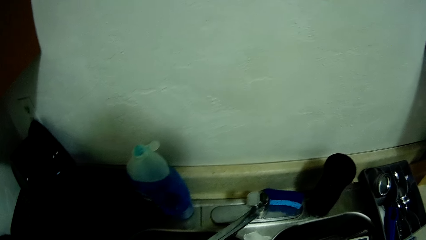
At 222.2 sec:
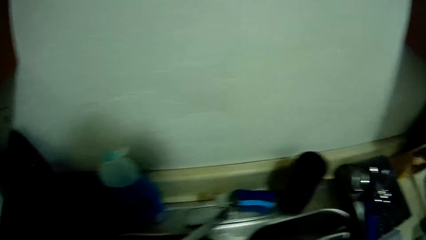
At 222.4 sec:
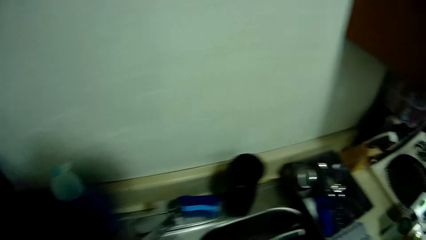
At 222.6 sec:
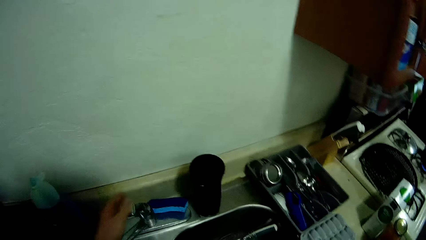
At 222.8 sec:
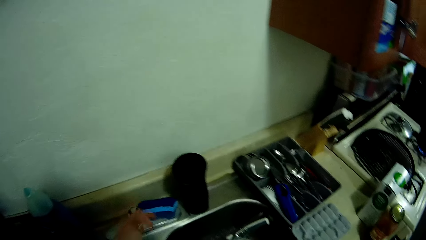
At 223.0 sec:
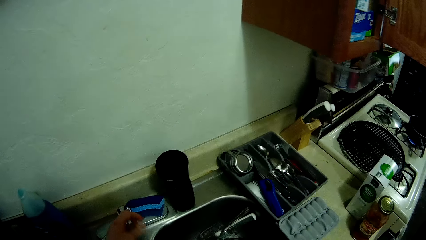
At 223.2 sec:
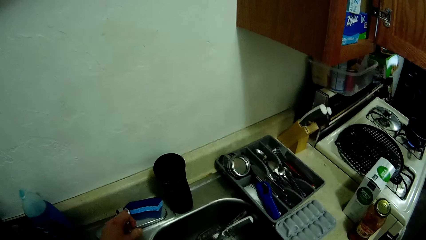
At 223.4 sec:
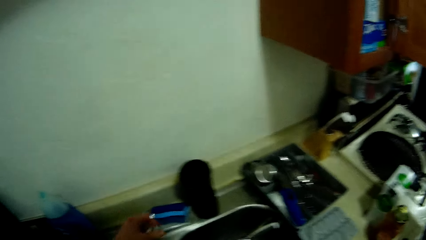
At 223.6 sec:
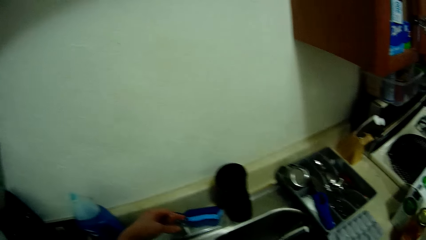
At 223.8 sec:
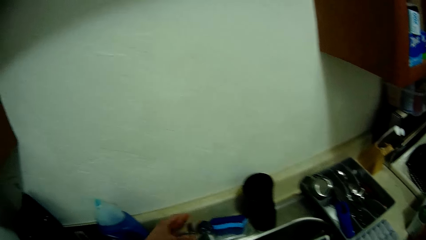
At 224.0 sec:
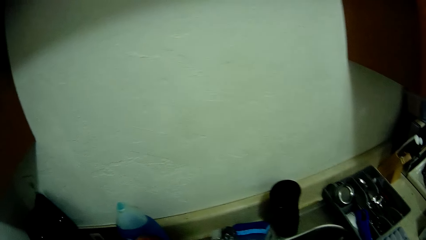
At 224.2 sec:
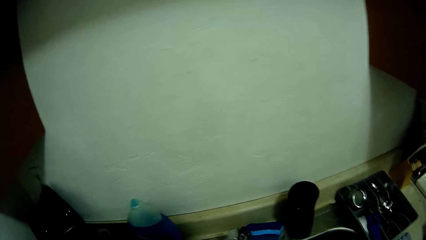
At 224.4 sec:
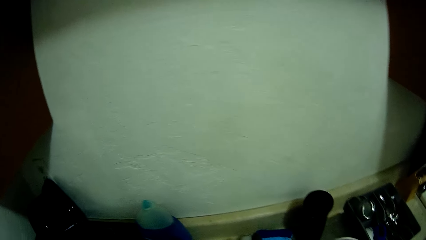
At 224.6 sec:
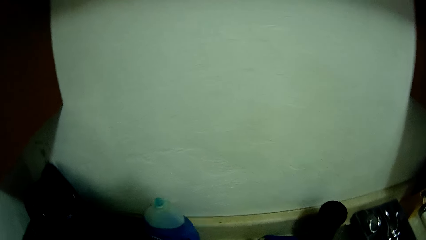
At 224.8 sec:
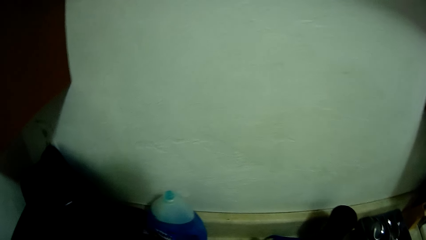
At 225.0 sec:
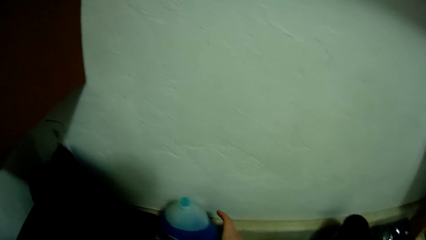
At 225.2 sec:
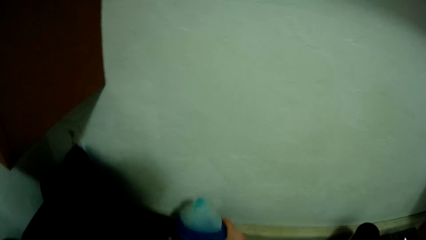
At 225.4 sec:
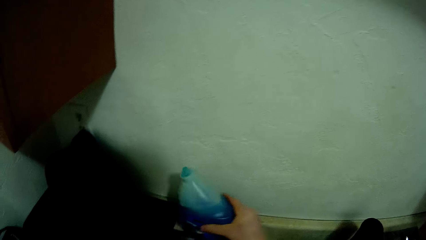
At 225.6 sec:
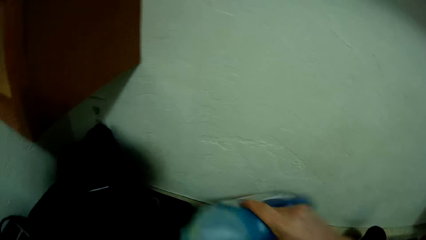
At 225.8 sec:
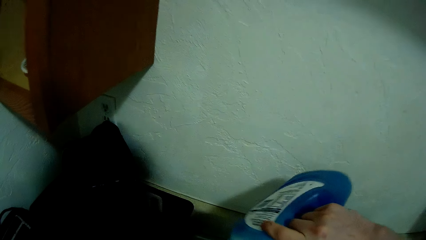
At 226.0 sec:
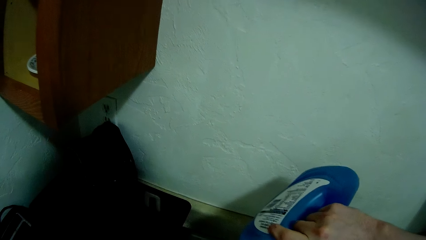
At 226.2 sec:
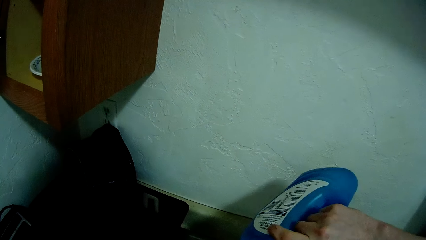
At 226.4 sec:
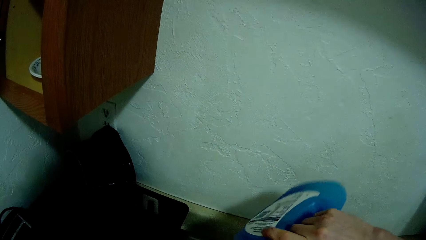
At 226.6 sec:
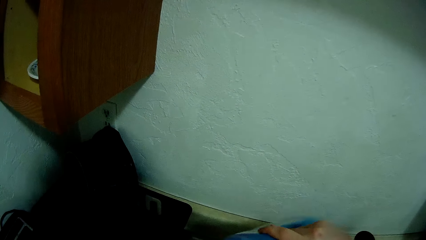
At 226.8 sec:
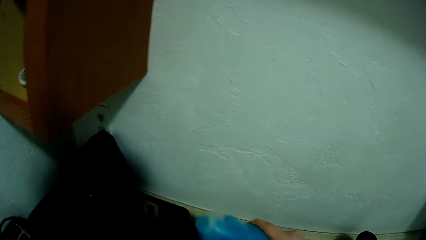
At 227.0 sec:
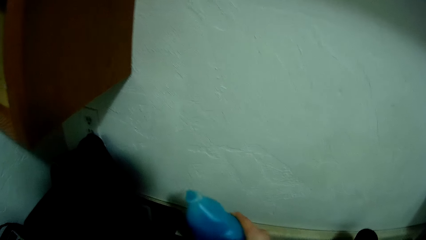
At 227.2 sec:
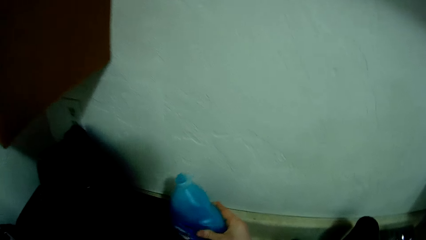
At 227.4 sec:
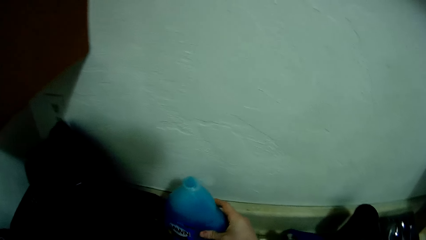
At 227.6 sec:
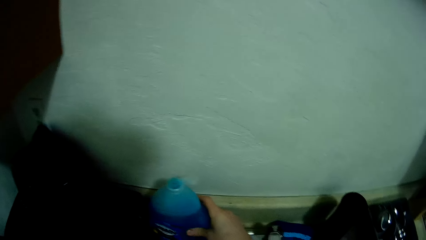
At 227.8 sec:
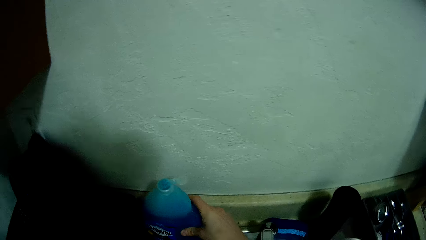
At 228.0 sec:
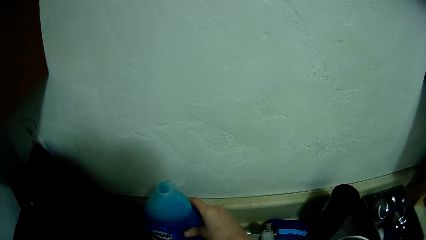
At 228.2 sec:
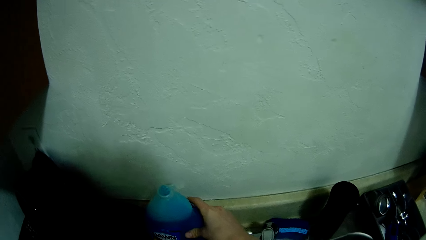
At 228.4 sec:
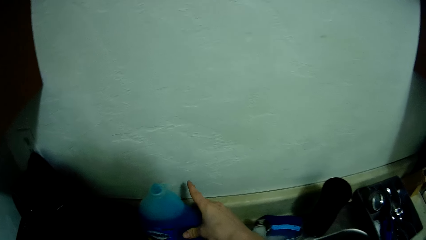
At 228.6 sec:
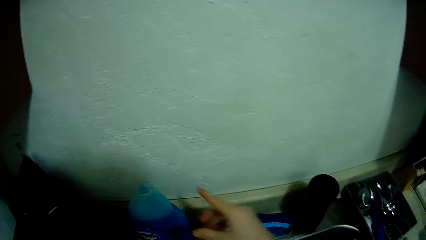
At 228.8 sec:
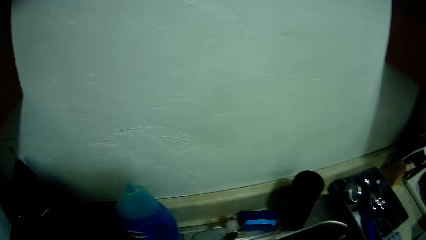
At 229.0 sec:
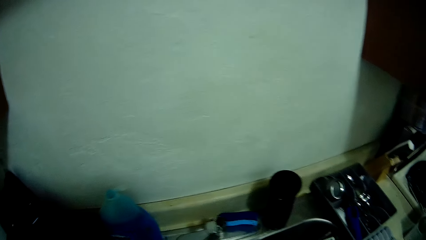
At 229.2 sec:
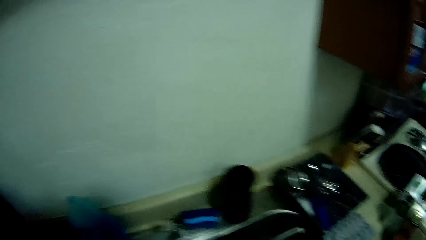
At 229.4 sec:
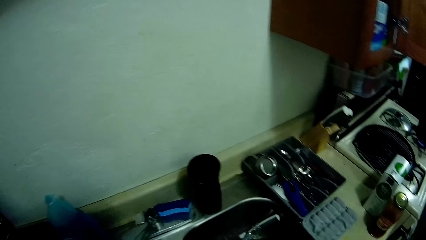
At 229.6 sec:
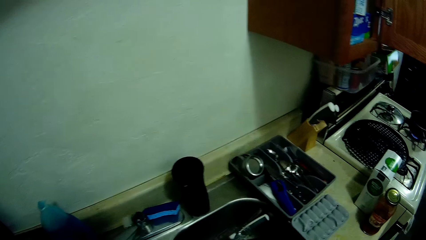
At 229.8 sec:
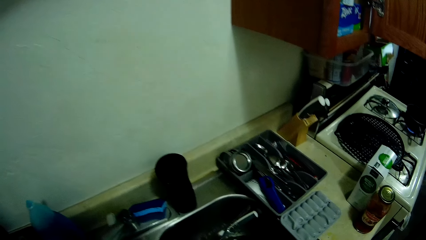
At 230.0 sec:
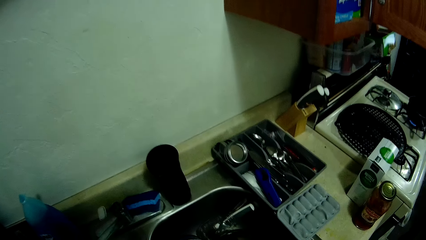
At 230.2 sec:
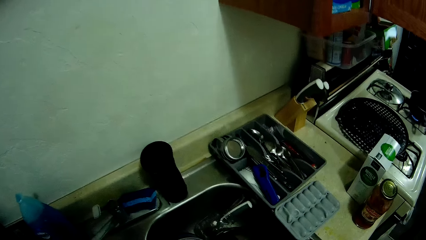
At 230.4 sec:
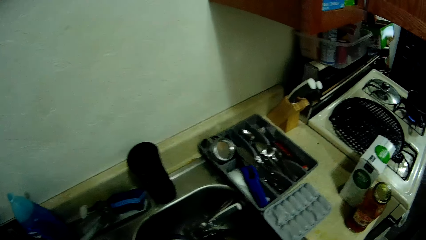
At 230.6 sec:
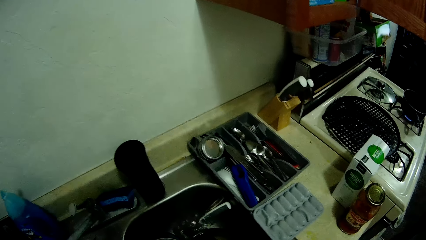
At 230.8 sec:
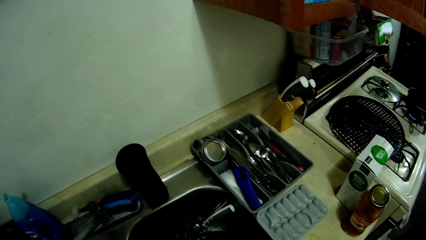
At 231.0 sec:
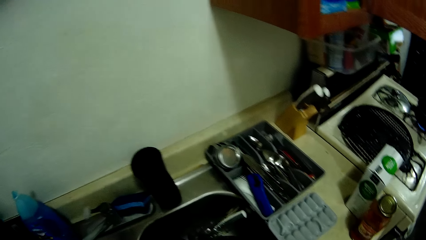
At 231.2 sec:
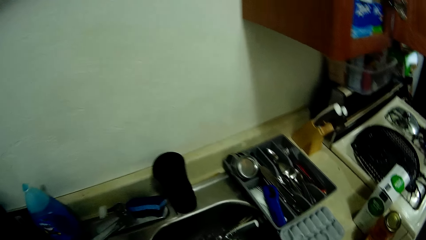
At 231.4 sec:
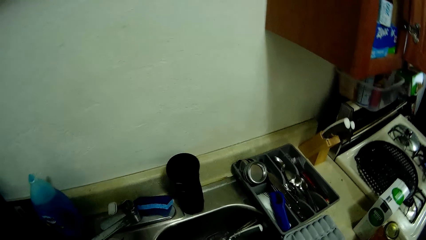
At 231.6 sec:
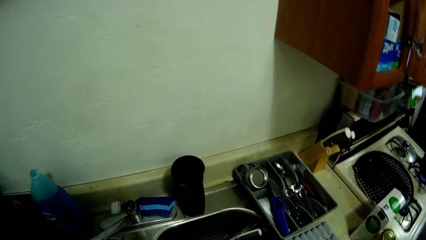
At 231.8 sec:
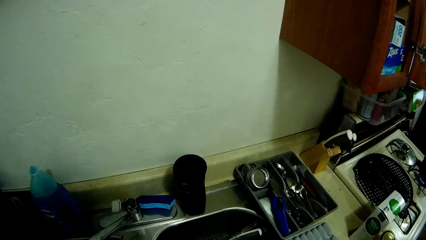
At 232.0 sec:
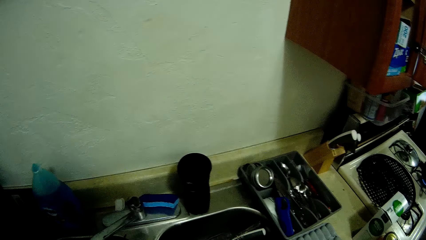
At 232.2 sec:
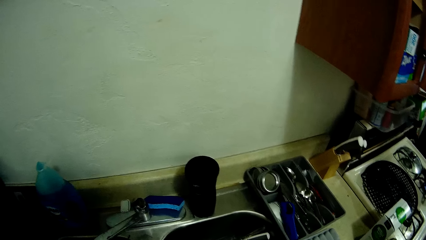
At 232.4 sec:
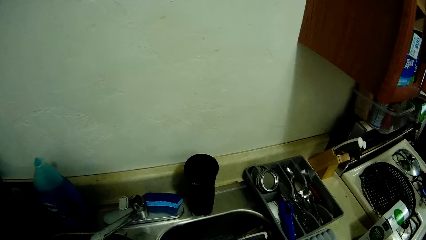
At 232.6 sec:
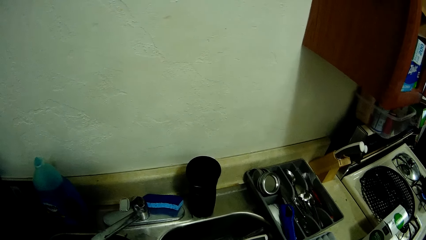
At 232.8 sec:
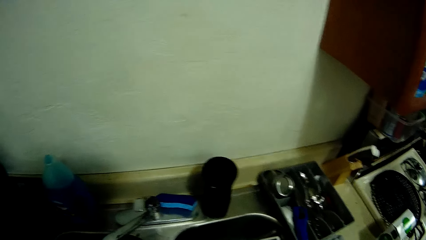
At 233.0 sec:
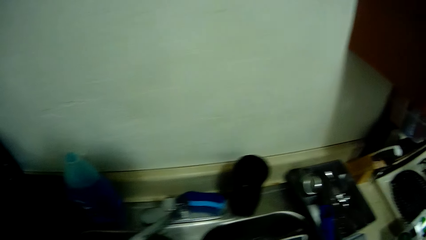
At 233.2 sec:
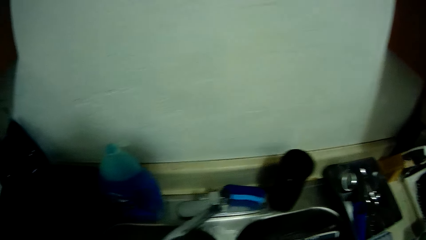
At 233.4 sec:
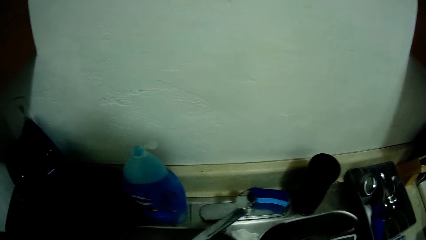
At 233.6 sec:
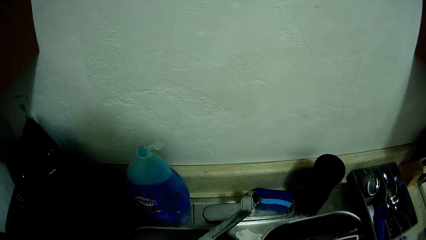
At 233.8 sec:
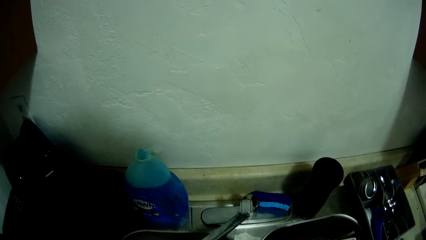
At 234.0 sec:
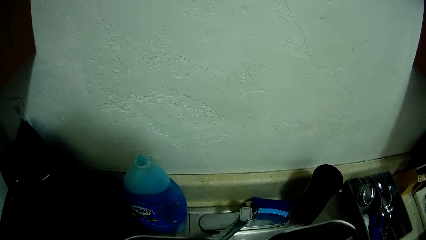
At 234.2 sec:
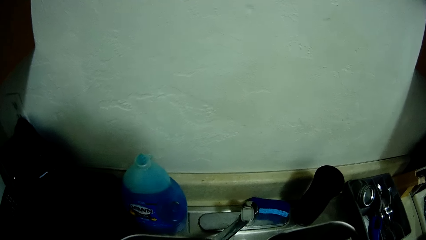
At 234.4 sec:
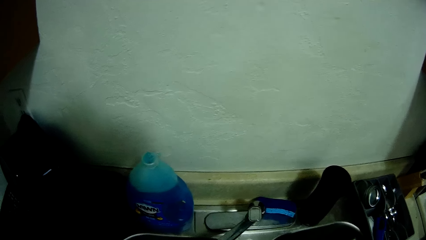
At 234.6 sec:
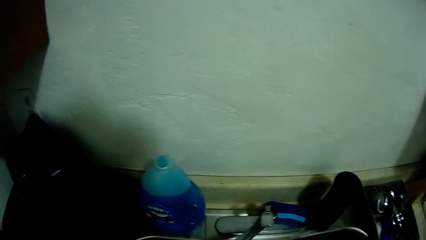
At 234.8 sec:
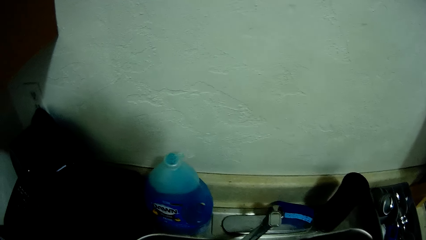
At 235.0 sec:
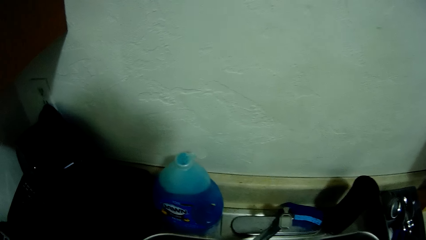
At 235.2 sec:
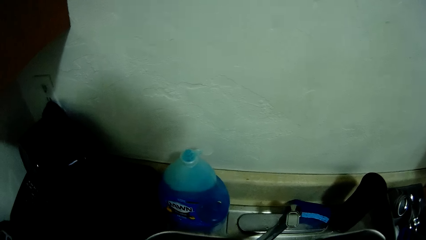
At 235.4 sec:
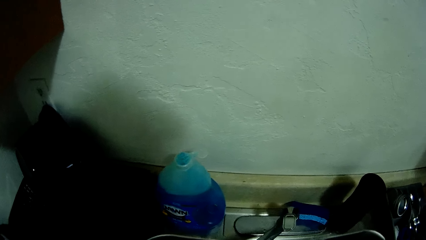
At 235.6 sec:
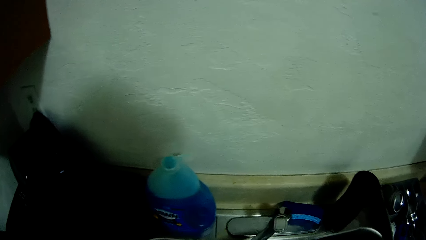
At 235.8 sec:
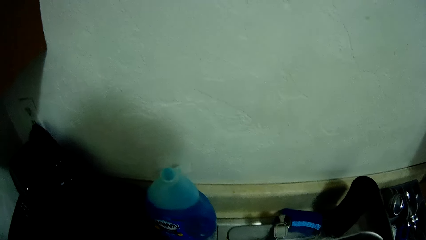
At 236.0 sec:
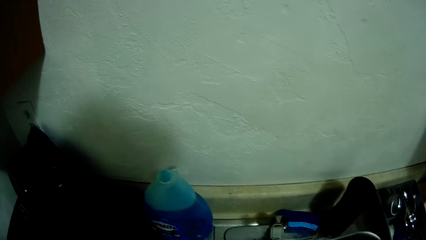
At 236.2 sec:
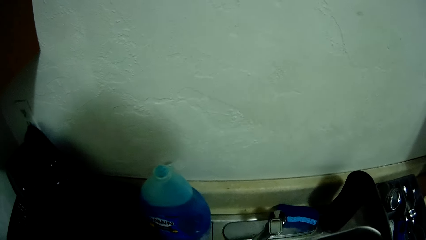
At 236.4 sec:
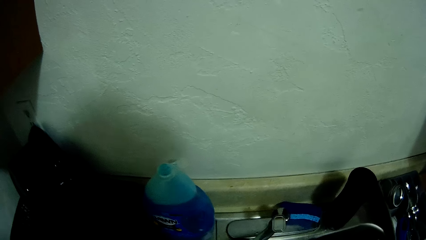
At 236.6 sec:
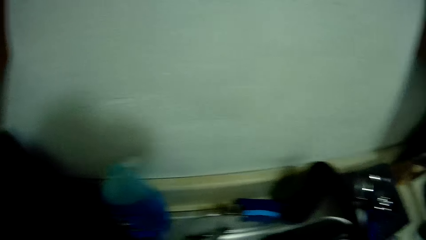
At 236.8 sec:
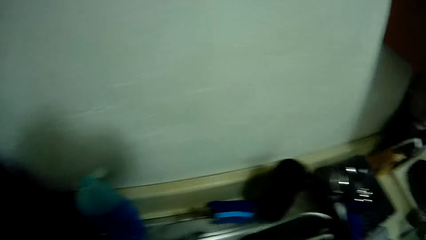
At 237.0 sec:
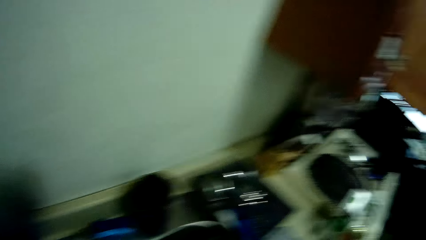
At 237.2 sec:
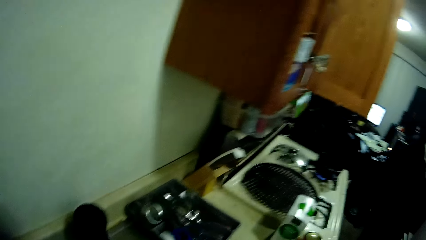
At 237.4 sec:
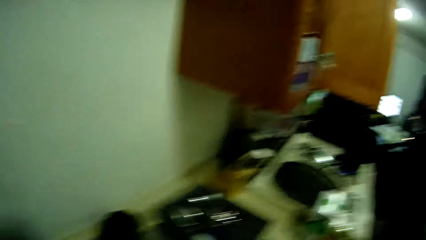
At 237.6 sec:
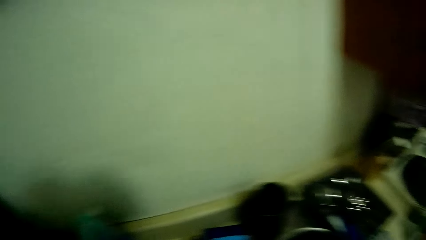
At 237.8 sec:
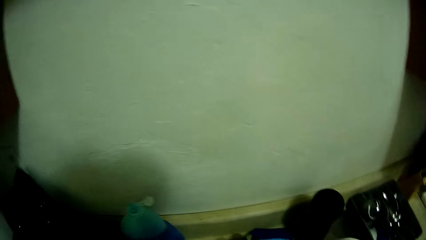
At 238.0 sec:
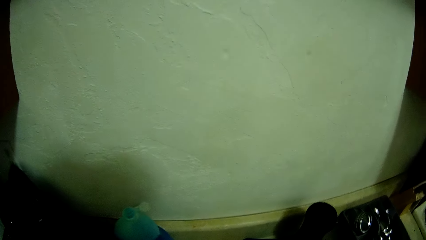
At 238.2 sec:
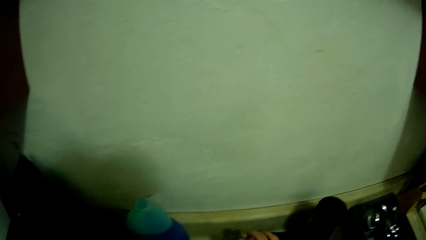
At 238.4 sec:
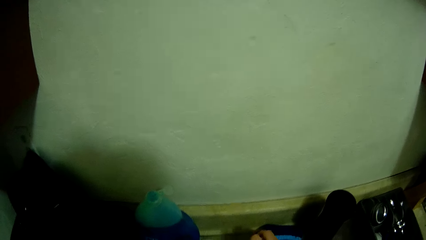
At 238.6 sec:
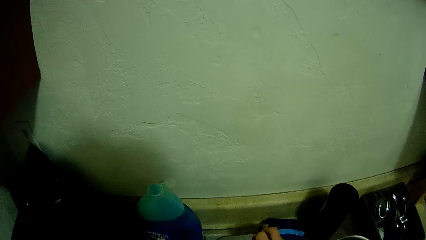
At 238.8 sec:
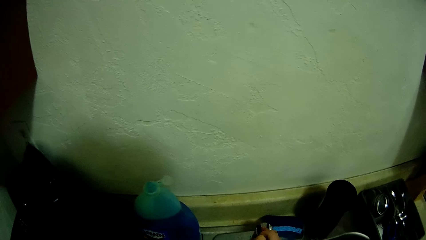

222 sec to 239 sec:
The camera wearer turns off the water tap. She pours out liquid soap from a Dawn bottle on the sink with her right hand. She picks up the bottle, tilts the bottle and drops the bottle on the sink.
